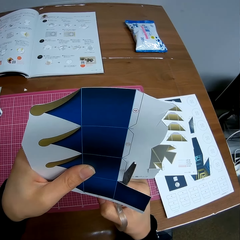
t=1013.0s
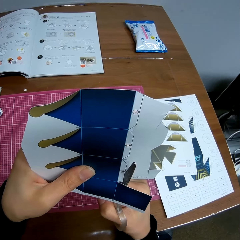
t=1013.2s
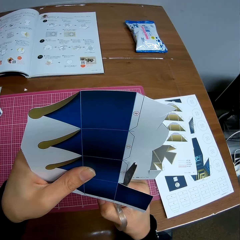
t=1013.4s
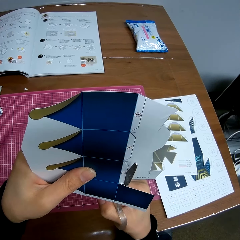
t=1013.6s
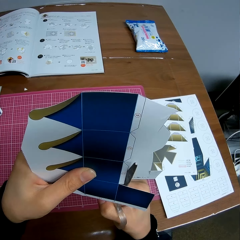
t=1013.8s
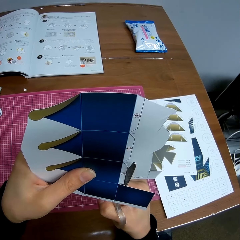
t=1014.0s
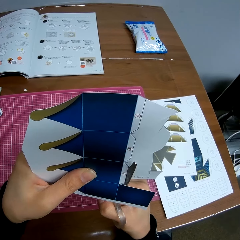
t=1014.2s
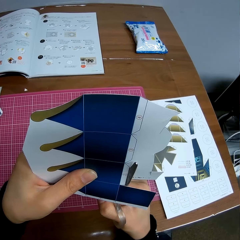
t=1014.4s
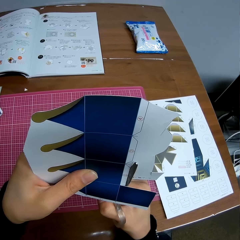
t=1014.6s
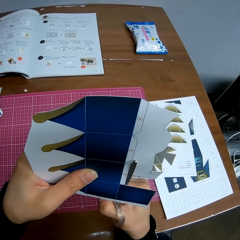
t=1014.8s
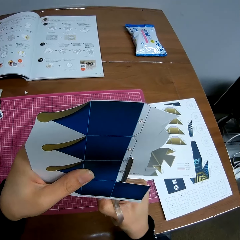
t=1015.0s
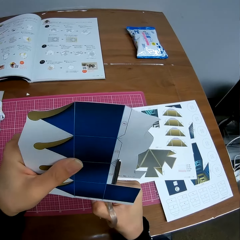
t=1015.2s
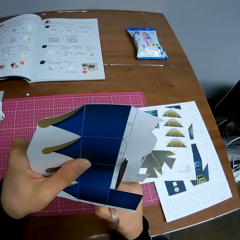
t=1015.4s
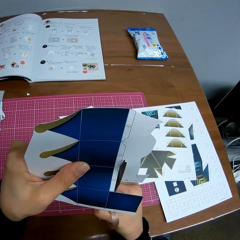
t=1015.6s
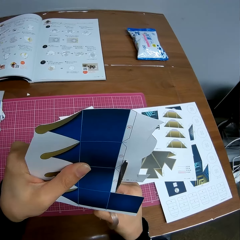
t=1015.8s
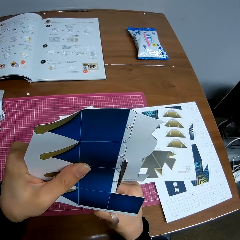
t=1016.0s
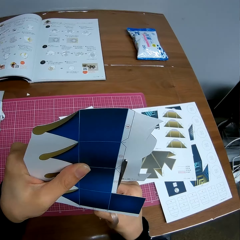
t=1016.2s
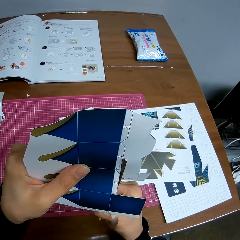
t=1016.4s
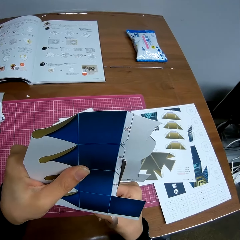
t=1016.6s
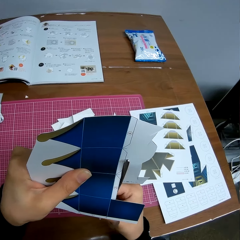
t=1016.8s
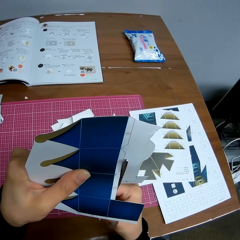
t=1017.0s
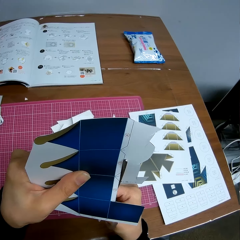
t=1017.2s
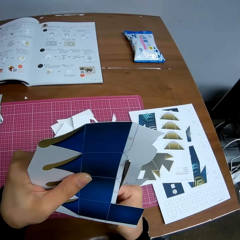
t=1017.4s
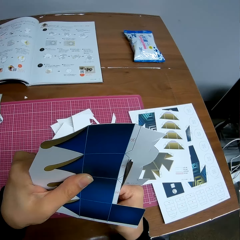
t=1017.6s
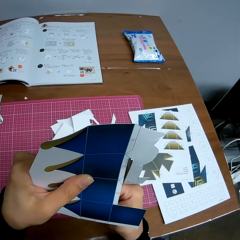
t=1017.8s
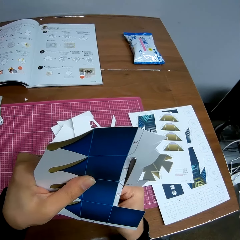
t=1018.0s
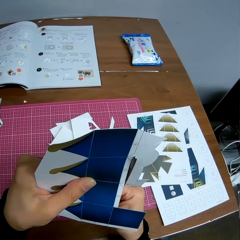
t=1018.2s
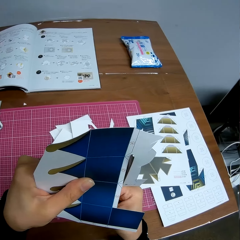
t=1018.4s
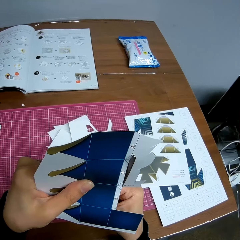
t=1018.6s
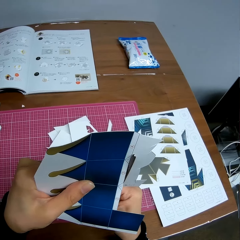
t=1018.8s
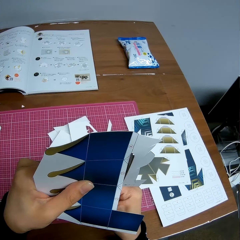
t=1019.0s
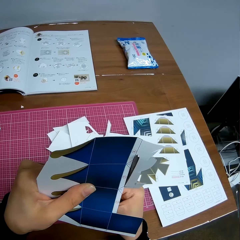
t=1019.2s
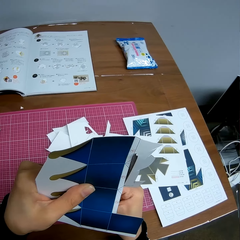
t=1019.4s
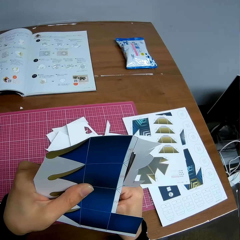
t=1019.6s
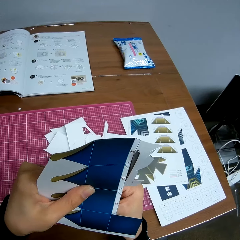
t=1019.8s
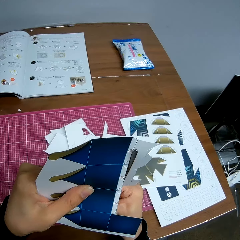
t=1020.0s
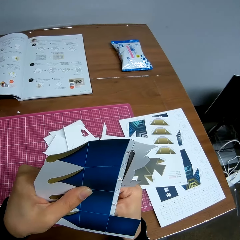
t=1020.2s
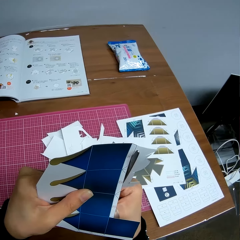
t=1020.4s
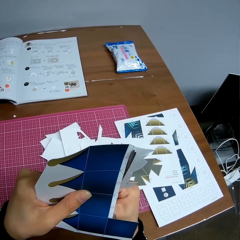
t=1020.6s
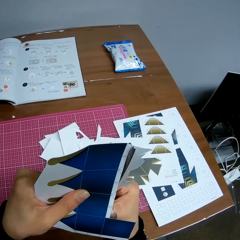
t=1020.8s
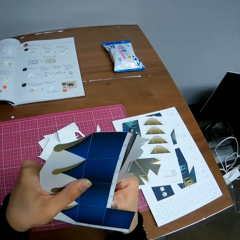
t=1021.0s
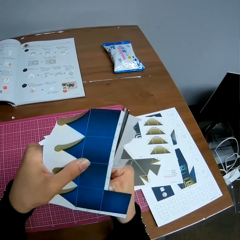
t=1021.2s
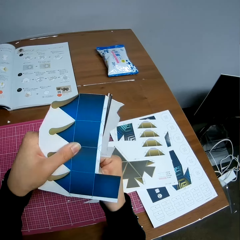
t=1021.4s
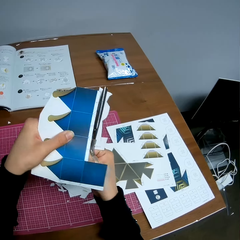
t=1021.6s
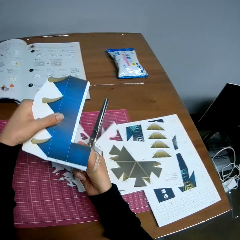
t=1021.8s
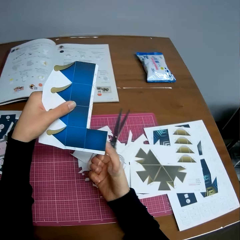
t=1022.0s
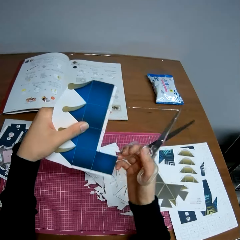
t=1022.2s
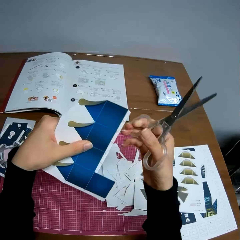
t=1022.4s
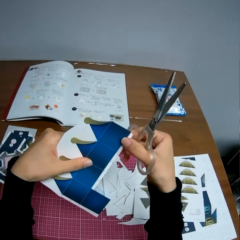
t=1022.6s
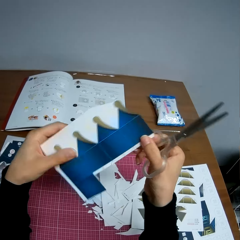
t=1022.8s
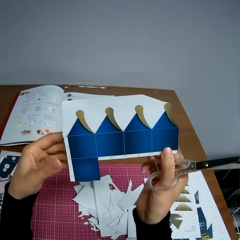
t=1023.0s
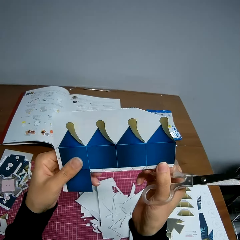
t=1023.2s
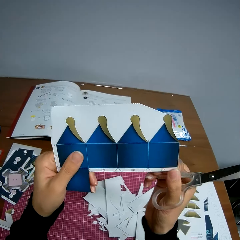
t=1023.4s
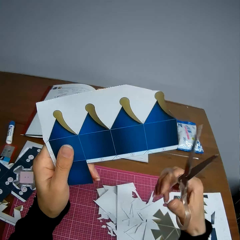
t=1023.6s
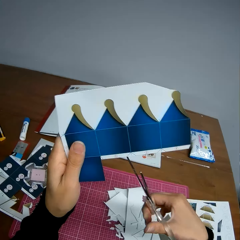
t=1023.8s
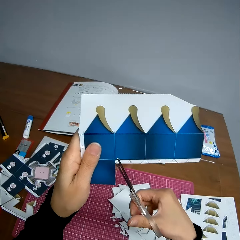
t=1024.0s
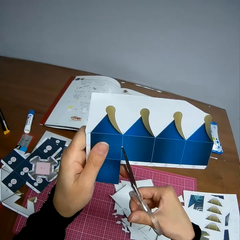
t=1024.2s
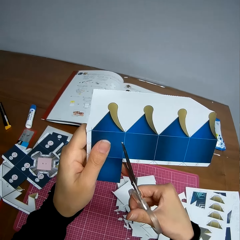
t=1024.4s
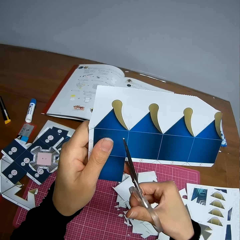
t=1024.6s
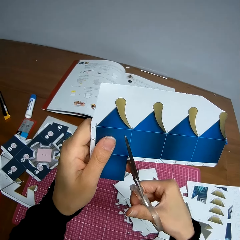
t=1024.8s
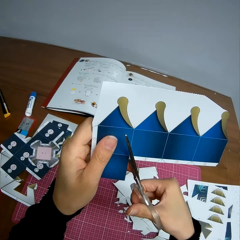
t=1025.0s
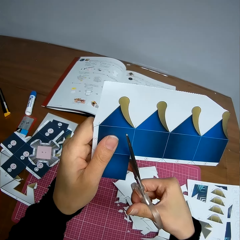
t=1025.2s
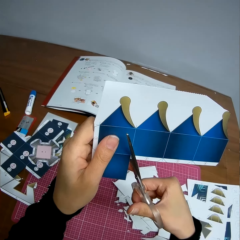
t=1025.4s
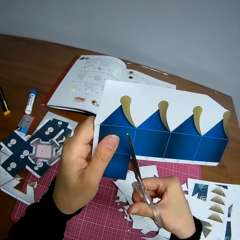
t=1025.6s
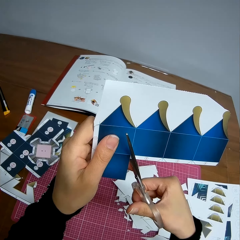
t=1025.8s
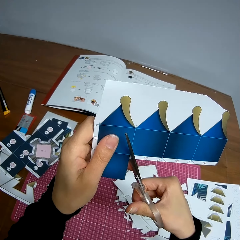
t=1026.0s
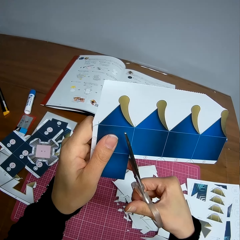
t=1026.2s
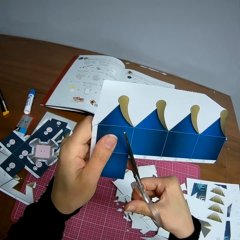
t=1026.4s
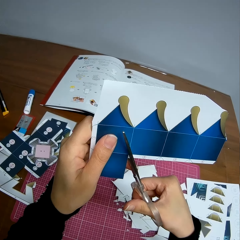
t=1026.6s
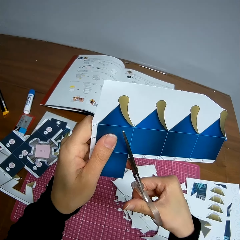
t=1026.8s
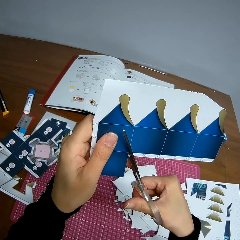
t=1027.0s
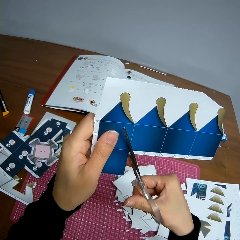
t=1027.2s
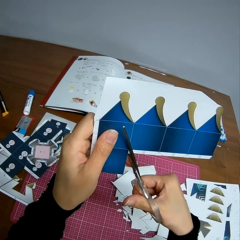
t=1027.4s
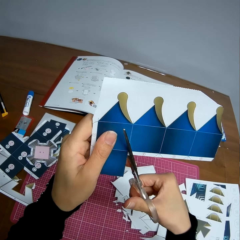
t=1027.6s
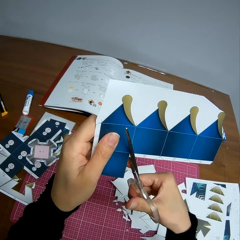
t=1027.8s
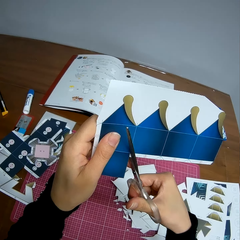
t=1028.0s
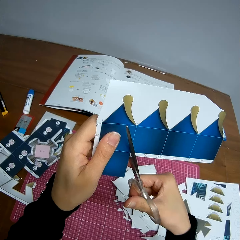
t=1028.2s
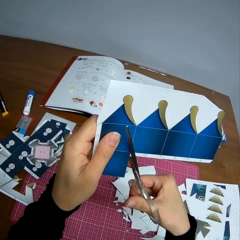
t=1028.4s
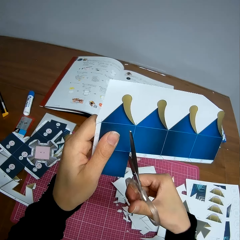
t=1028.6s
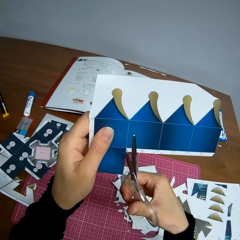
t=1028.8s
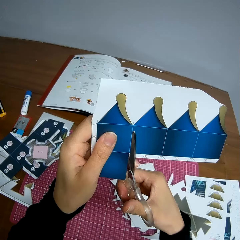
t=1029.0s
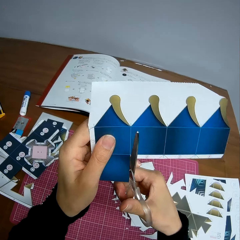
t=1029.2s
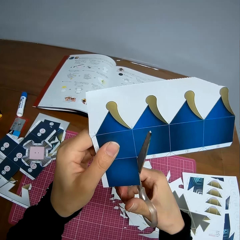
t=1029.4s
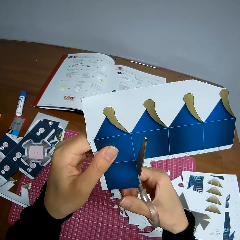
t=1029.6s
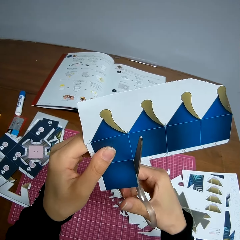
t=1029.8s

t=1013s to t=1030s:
The camera wearer drops a piece of the paper on the table. She turns the paper craft. She adjusts the paper in her hands. She continues cutting the paper with the scissors.

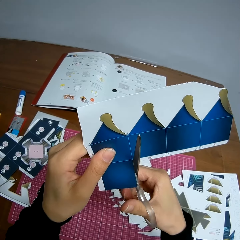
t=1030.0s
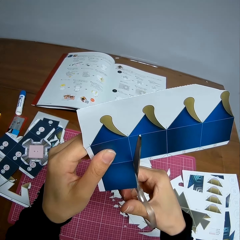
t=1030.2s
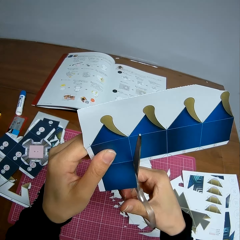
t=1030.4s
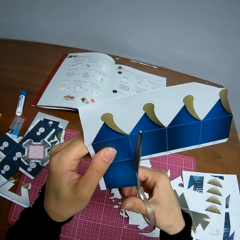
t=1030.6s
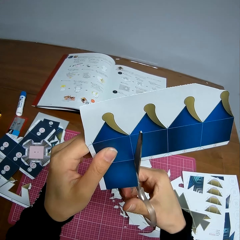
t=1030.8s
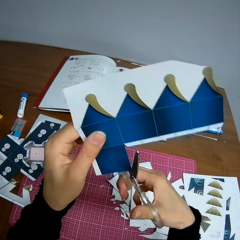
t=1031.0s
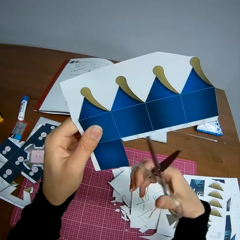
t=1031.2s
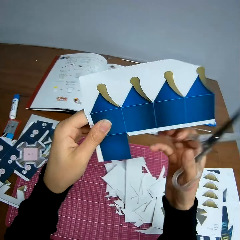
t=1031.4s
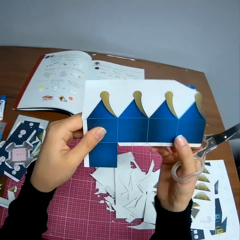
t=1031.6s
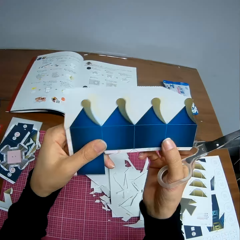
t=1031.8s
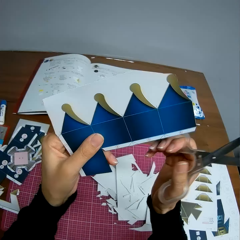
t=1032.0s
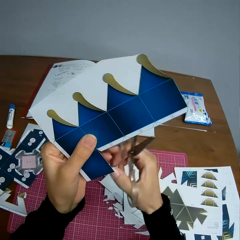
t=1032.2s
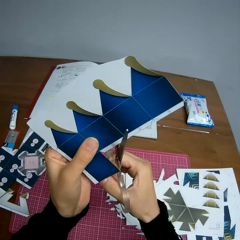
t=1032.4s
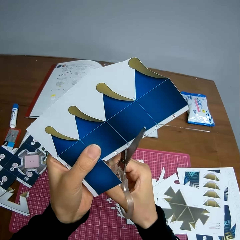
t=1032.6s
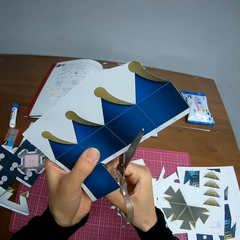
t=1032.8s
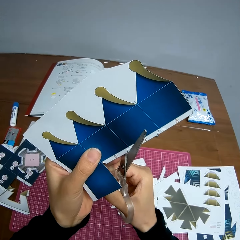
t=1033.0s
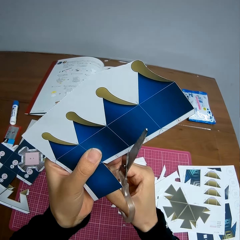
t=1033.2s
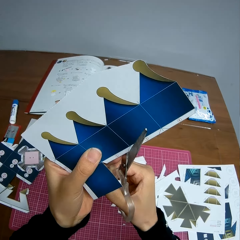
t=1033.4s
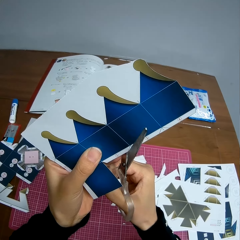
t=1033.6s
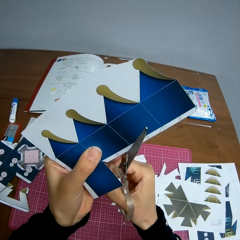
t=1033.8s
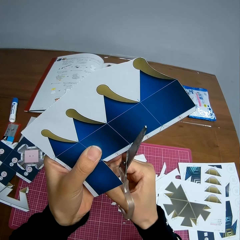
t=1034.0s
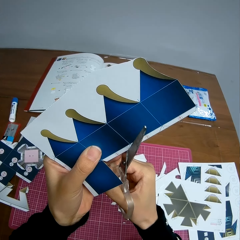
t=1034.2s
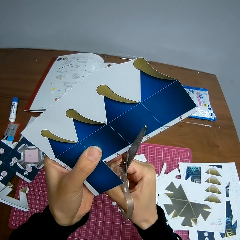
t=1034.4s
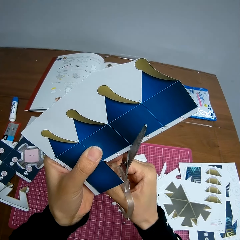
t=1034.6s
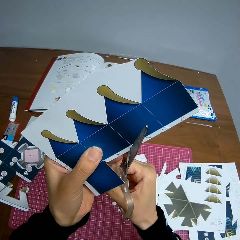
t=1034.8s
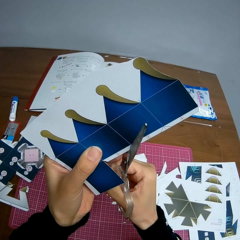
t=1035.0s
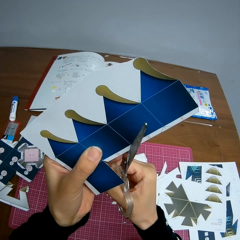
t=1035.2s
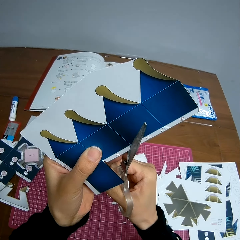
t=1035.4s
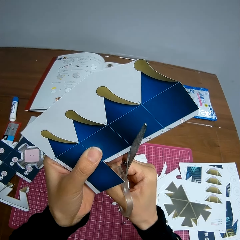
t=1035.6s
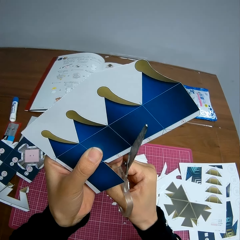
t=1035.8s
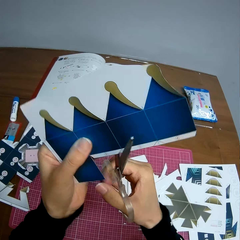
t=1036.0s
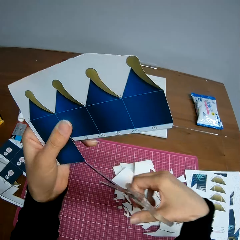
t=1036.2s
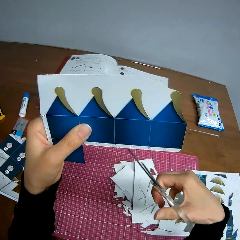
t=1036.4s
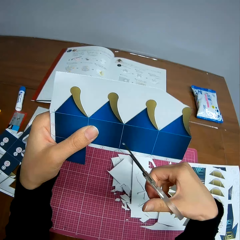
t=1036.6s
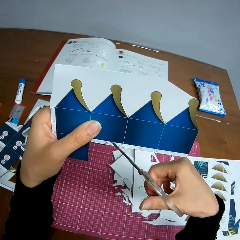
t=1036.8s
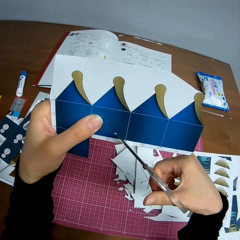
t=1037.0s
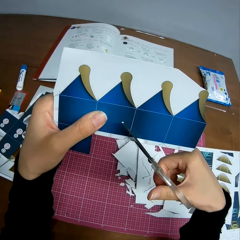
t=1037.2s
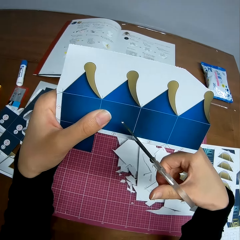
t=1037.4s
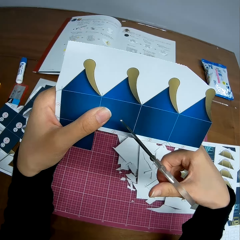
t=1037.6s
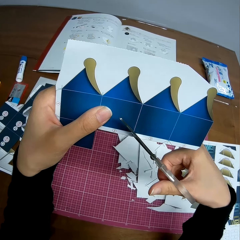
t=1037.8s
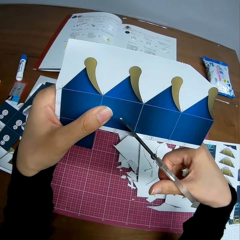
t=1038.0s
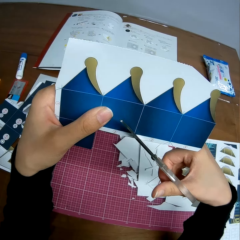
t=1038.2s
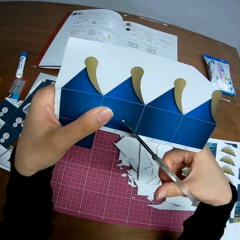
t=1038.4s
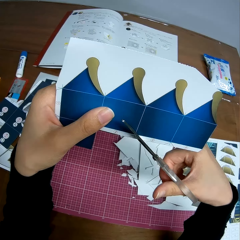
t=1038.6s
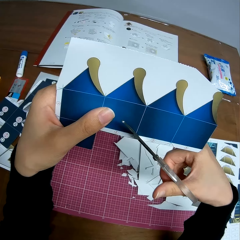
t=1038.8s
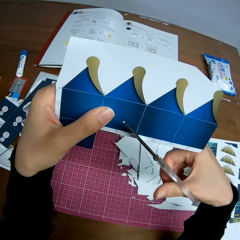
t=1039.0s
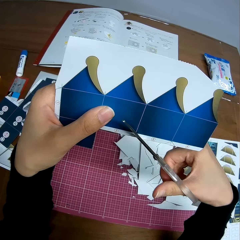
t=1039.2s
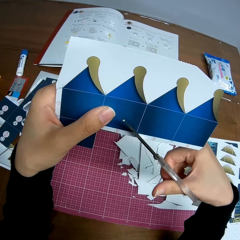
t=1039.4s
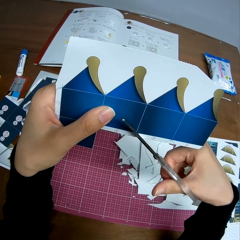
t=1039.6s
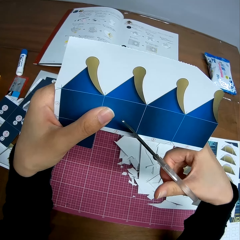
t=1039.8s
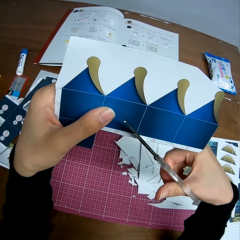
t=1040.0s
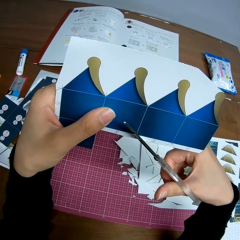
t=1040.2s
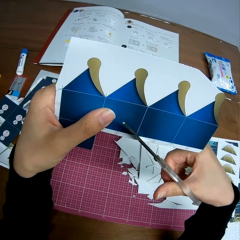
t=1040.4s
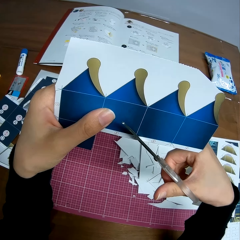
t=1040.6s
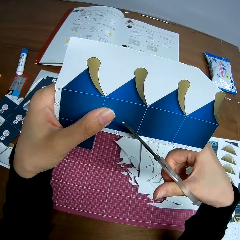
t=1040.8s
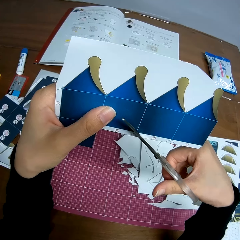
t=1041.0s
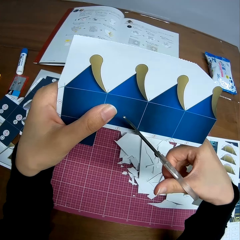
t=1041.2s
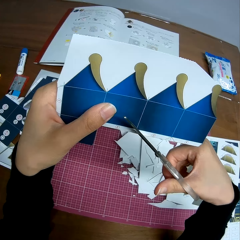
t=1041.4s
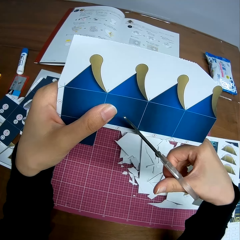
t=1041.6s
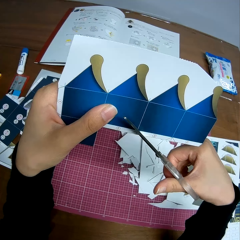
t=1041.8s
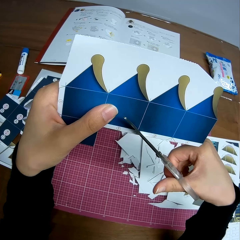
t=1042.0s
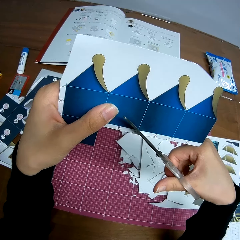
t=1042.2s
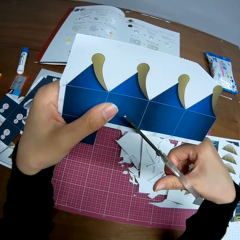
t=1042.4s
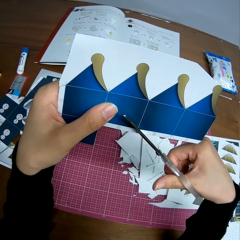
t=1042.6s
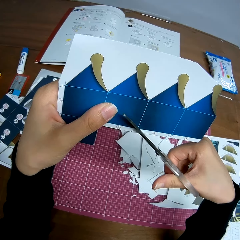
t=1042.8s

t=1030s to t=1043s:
The camera wearer adjusts the paper in her hands. She continues cutting the paper with the scissors. She adjusts the paper in her hands. She continues cutting the paper with the scissors.
